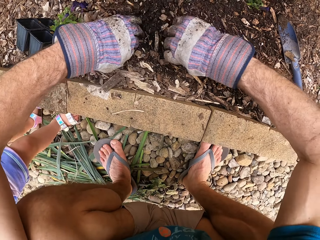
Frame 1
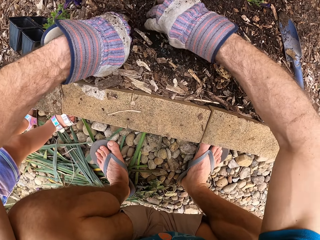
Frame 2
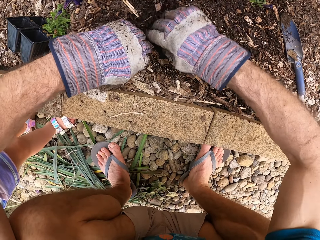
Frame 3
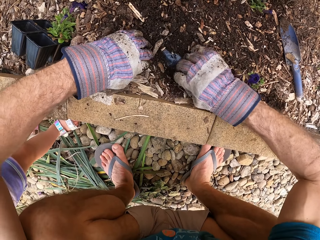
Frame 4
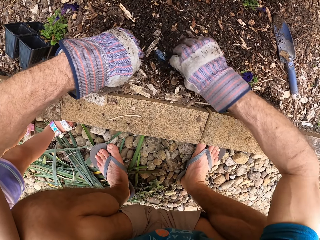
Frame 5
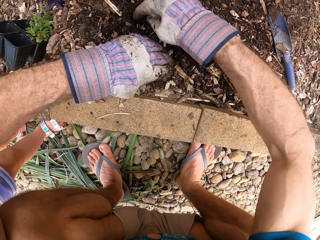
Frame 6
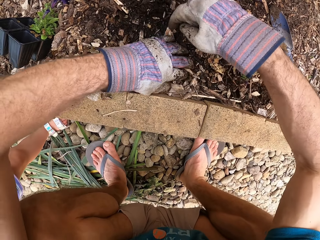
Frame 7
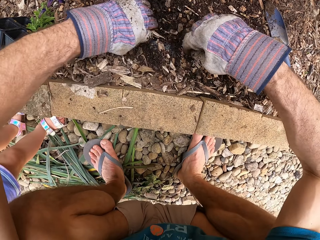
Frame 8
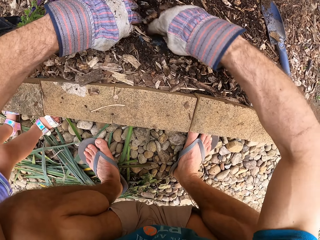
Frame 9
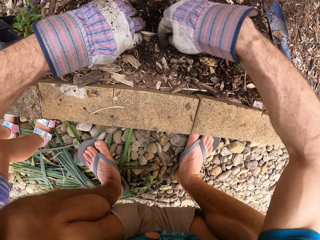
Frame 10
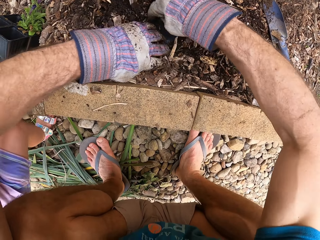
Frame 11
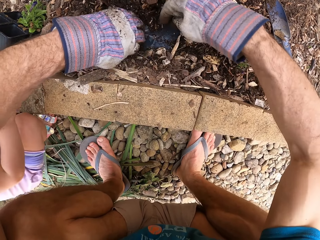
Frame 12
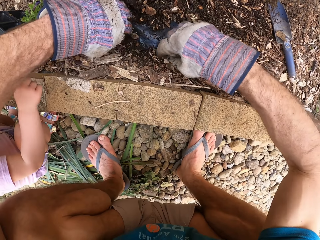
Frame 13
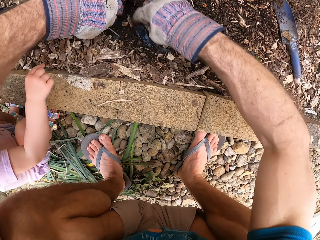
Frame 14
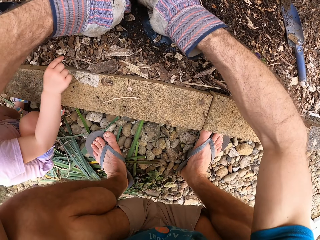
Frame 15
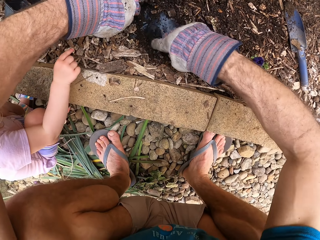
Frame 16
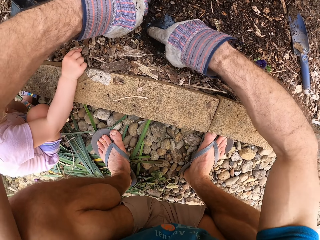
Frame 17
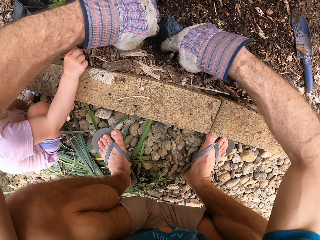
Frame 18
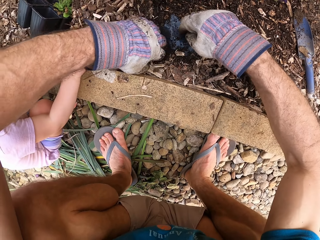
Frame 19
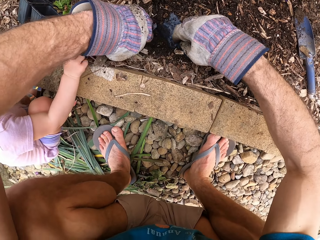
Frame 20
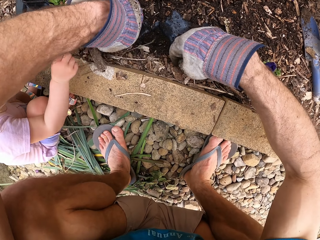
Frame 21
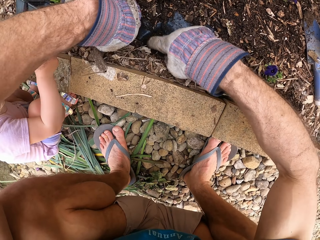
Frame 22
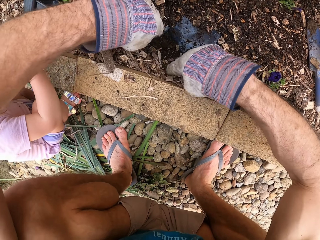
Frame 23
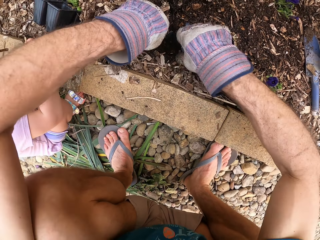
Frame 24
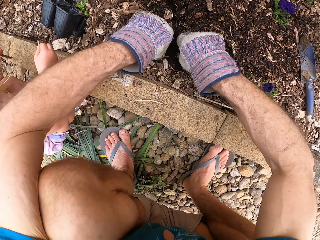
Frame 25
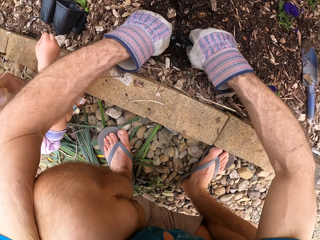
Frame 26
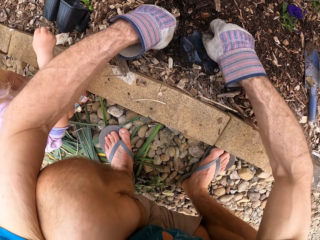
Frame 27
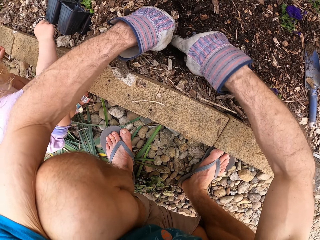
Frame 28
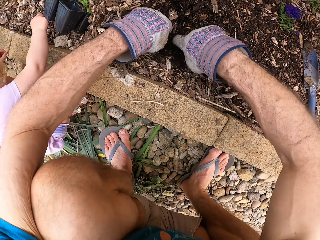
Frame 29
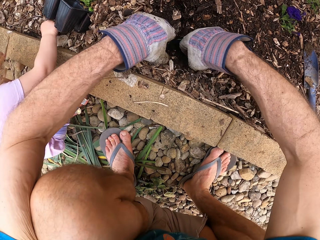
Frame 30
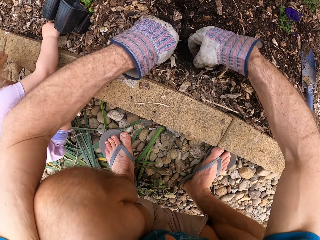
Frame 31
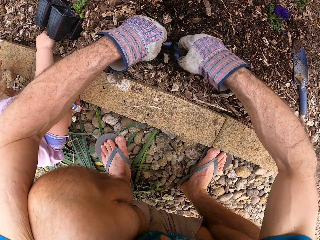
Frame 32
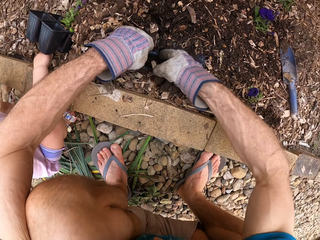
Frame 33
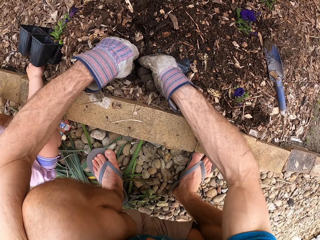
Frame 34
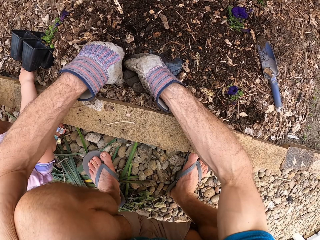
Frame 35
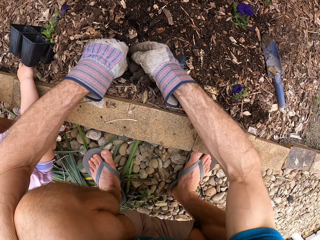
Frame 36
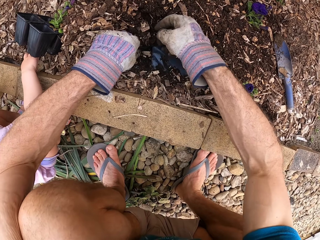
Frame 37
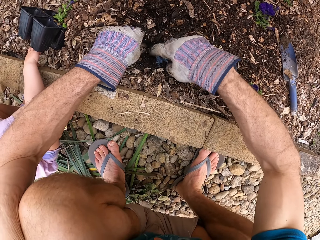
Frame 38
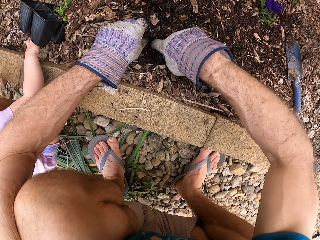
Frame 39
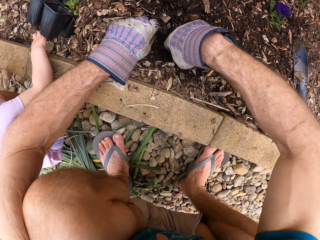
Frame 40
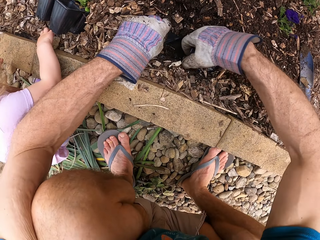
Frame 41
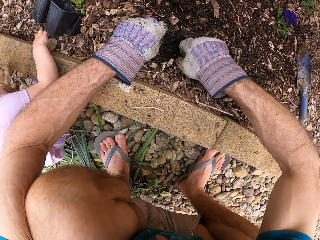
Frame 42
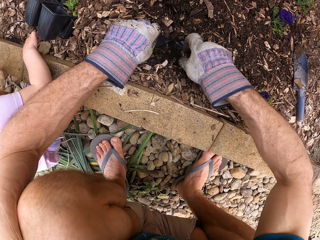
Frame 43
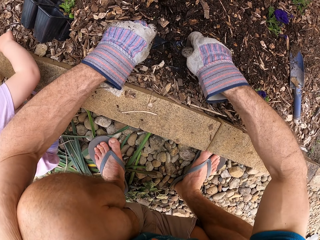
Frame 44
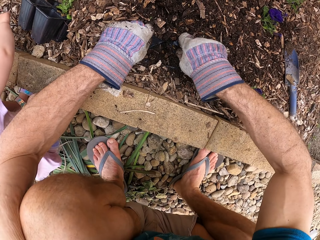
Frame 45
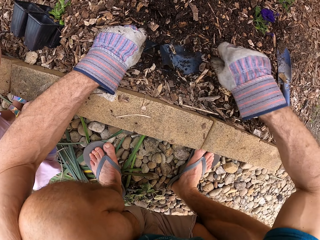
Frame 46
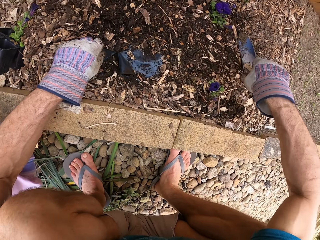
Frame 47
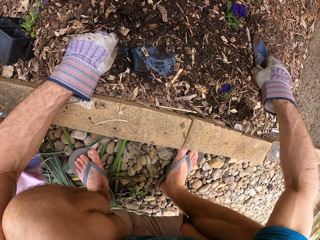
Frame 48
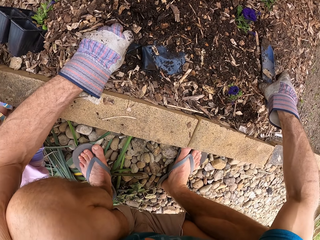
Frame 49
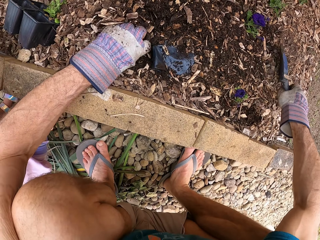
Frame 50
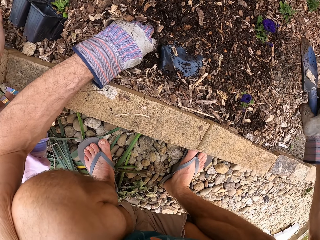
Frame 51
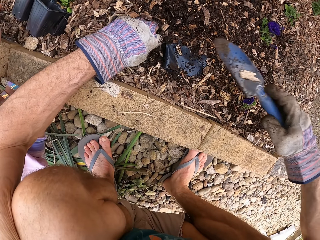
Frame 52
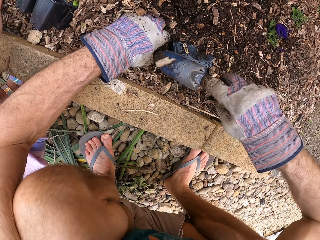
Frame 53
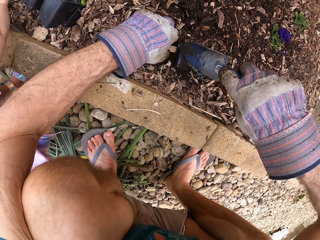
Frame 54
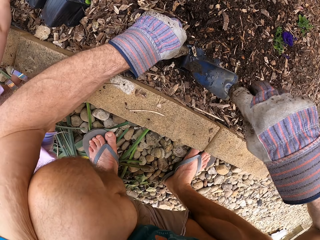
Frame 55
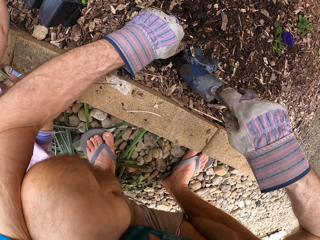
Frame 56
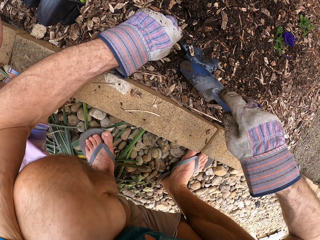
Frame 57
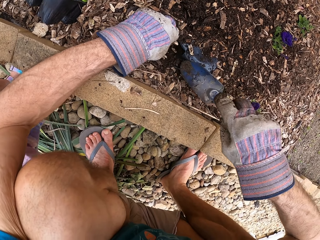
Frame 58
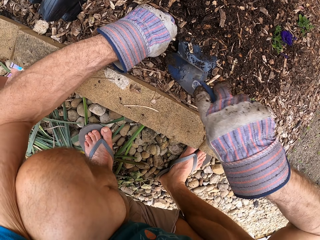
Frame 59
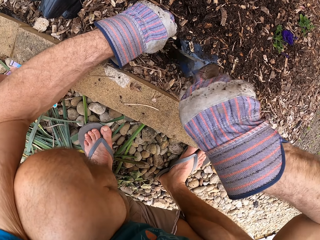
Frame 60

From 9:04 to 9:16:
The camera wearer pushes soil aside. A man stands up, squats and picks up sawdust. The camera wearer lifts the plastic paper edges. He pulls the plastic paper with his hand. He picks up the garden trowel.

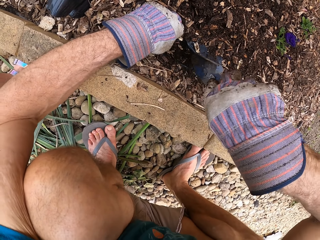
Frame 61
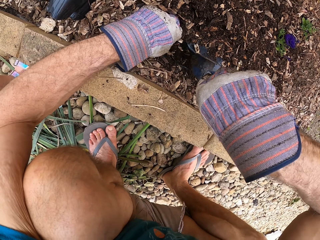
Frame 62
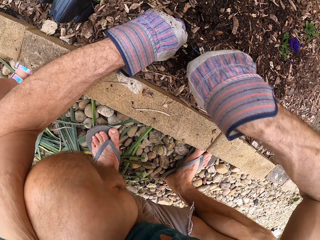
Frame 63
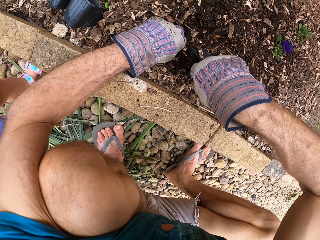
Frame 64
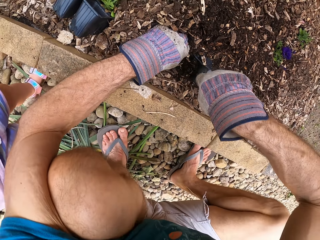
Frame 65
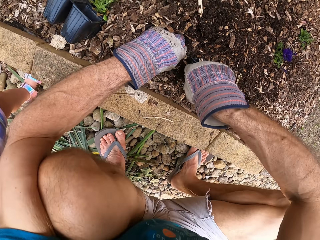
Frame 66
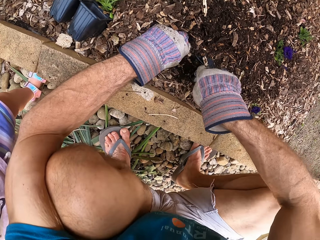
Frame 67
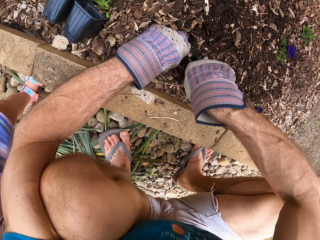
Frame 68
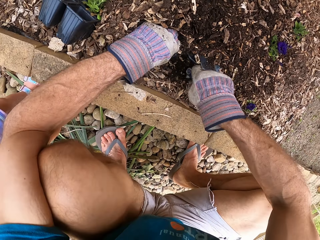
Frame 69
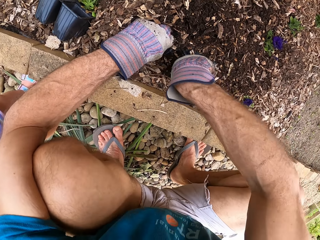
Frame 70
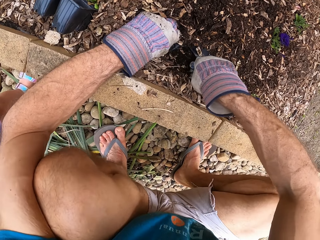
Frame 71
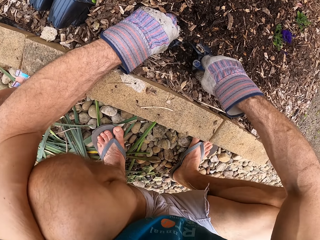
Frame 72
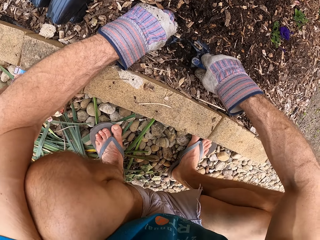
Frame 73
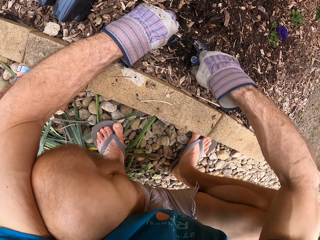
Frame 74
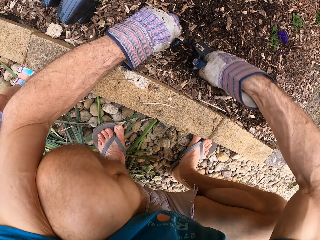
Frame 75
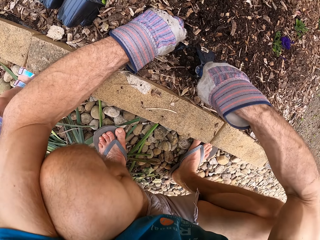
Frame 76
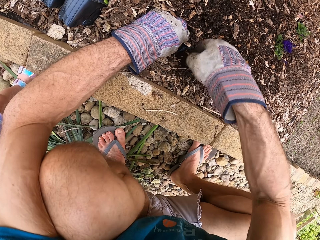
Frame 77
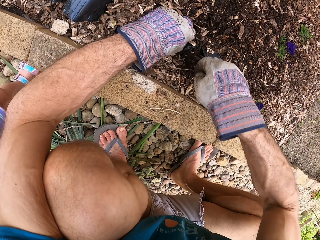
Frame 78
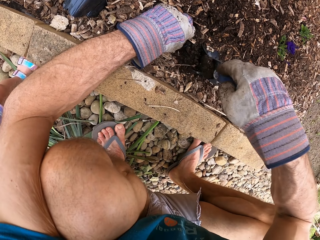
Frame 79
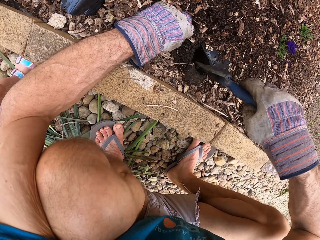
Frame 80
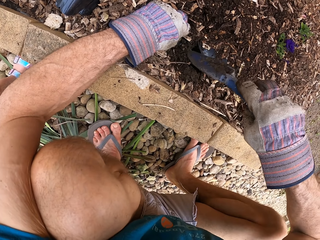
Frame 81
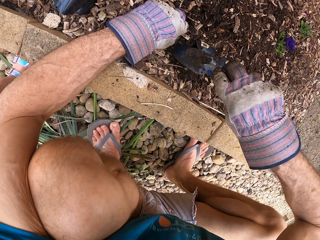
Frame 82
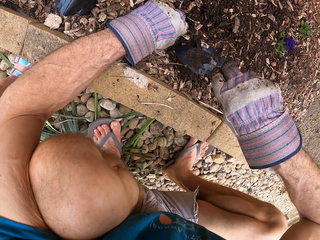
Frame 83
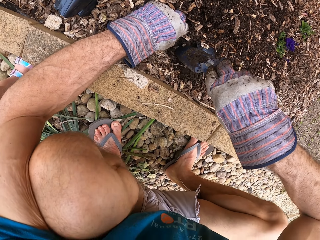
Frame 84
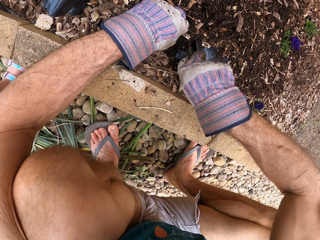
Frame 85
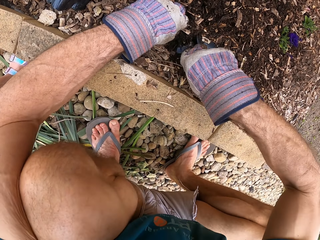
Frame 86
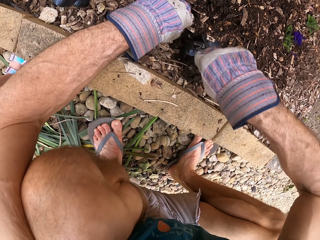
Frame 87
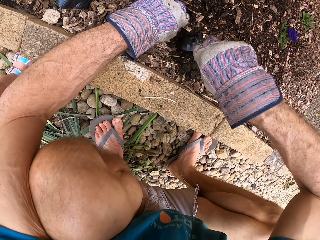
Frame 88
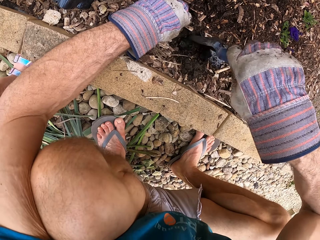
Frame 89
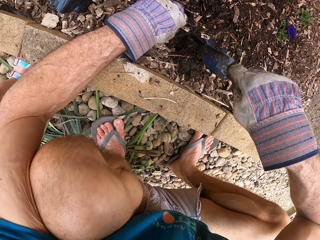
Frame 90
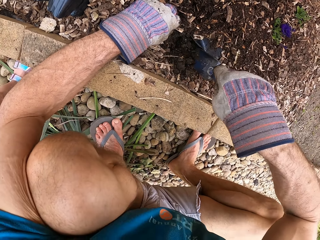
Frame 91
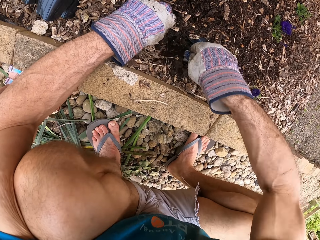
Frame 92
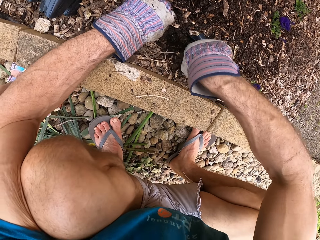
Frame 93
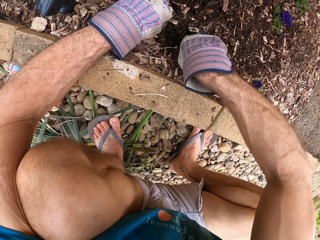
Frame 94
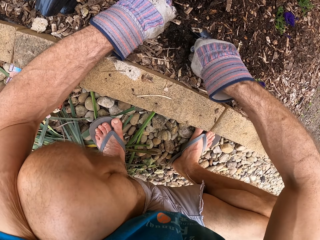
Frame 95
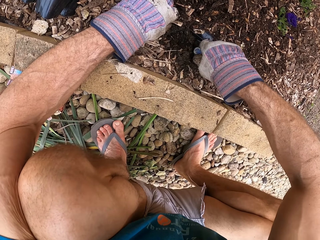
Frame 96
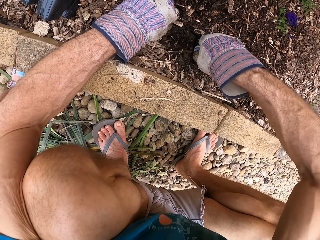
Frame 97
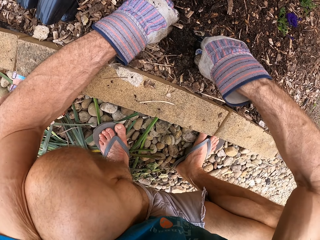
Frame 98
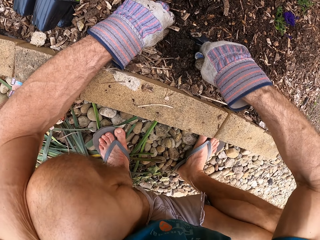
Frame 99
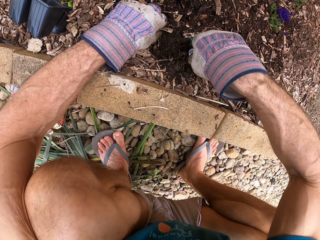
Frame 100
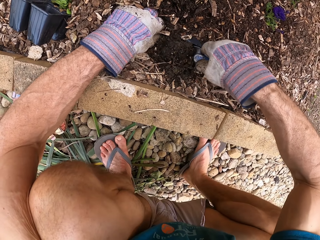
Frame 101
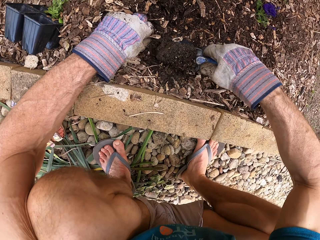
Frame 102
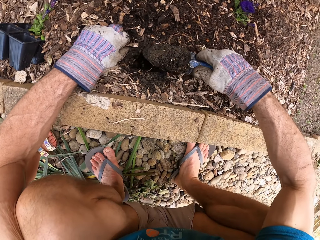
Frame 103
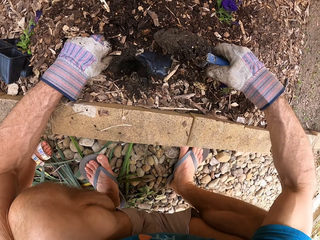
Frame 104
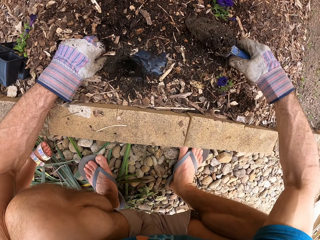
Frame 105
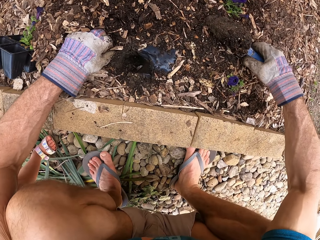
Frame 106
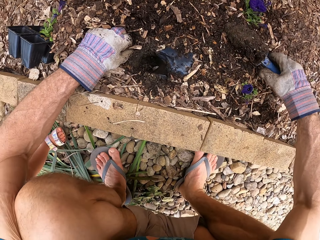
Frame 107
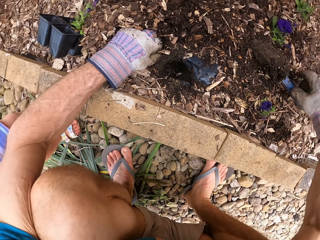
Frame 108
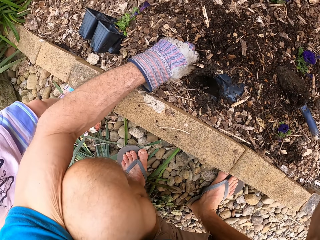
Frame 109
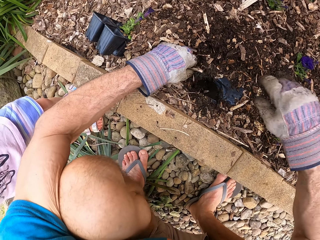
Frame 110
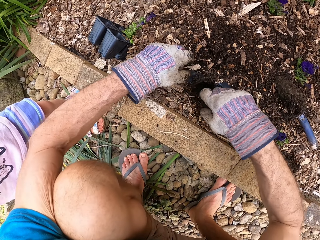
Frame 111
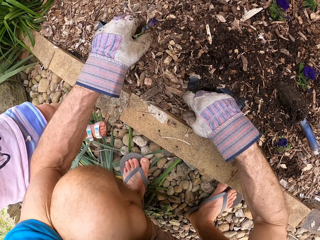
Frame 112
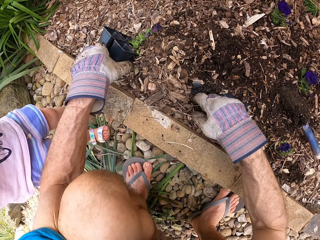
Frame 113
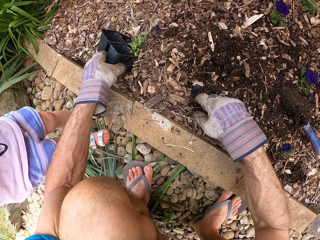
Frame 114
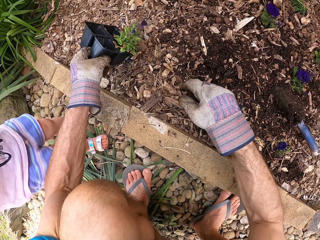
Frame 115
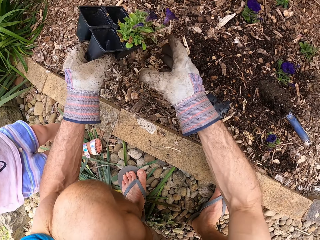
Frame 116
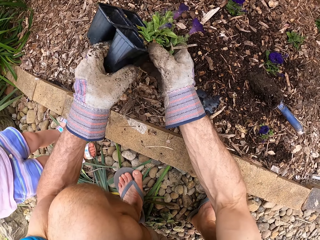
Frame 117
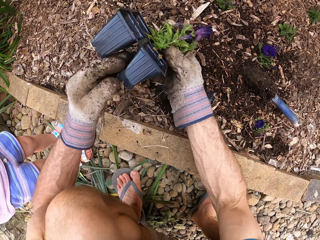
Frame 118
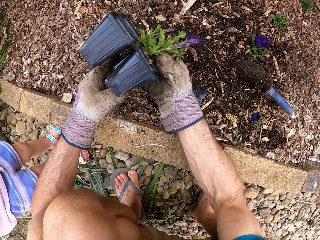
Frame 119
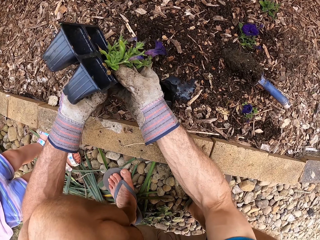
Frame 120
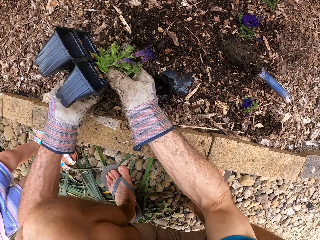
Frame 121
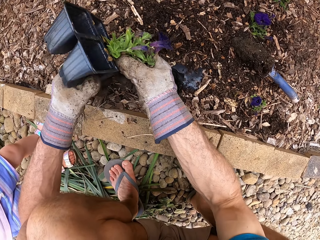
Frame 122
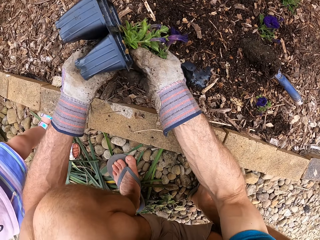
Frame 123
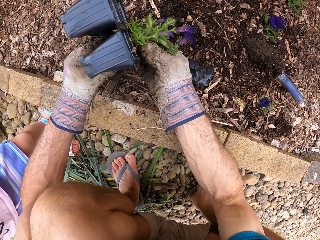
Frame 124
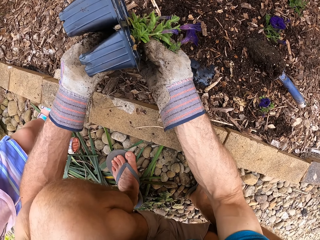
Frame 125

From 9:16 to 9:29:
The camera wearer digs with a hand trowel. They scoop soil with the hand trowel. They put down the hand trowel. They pick up the plant pot or flower.
